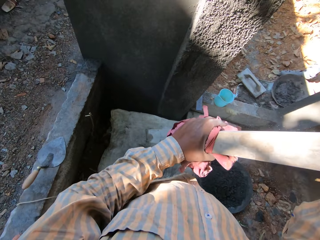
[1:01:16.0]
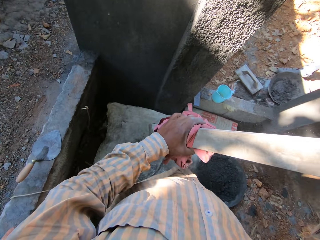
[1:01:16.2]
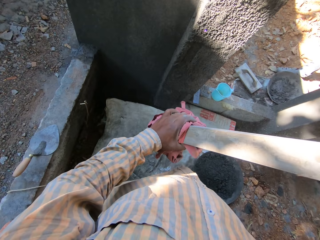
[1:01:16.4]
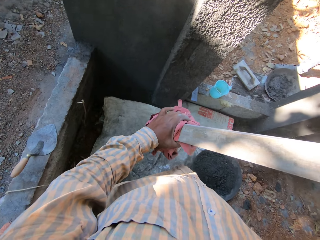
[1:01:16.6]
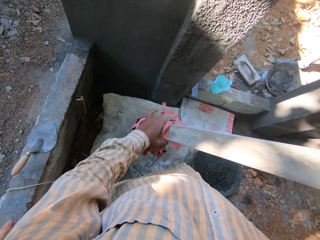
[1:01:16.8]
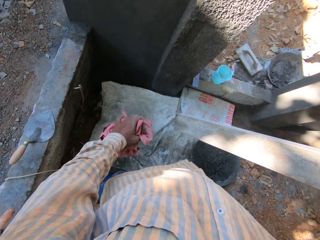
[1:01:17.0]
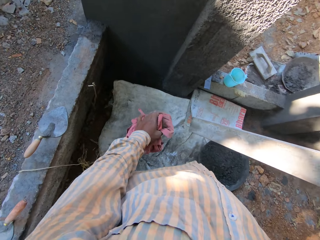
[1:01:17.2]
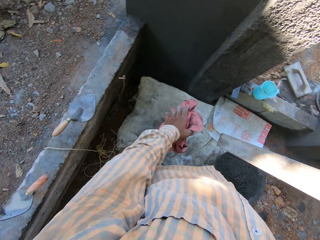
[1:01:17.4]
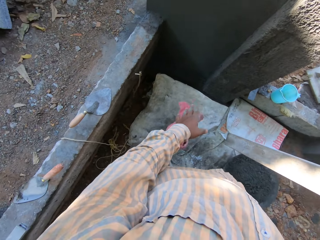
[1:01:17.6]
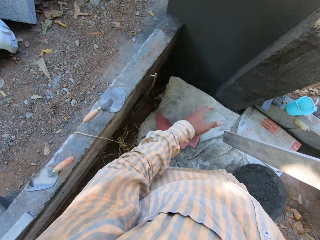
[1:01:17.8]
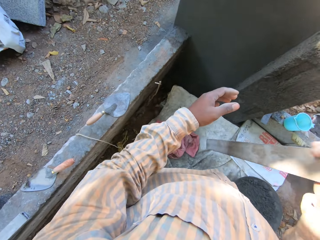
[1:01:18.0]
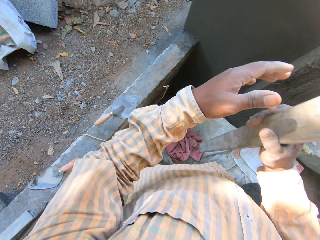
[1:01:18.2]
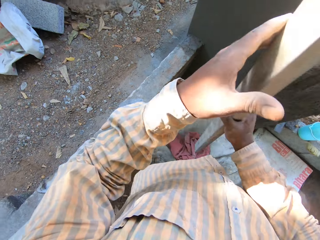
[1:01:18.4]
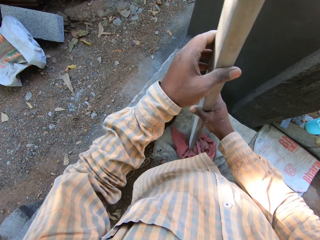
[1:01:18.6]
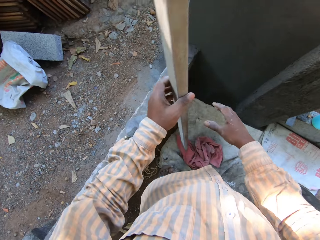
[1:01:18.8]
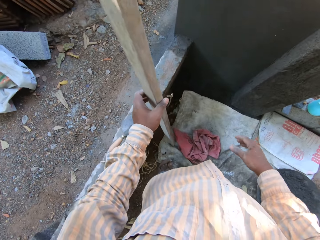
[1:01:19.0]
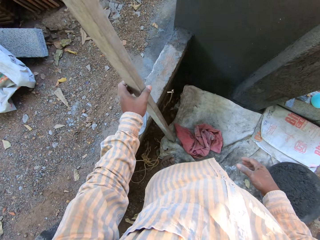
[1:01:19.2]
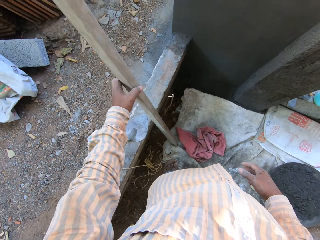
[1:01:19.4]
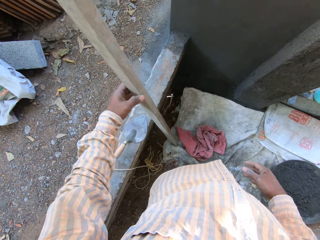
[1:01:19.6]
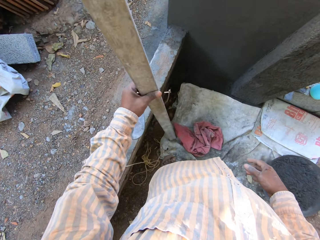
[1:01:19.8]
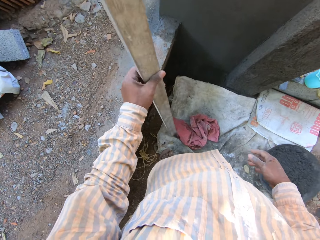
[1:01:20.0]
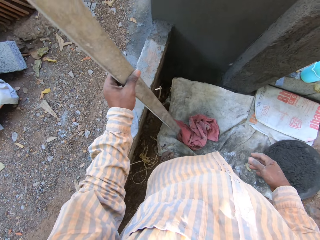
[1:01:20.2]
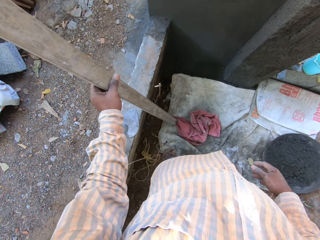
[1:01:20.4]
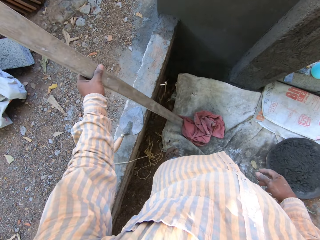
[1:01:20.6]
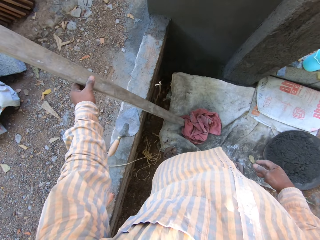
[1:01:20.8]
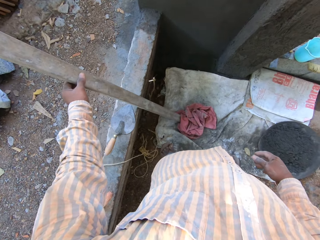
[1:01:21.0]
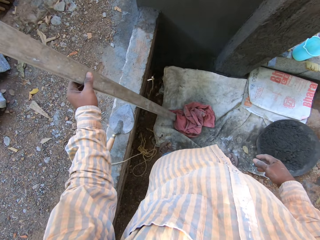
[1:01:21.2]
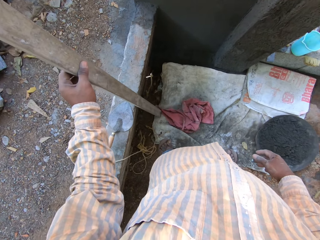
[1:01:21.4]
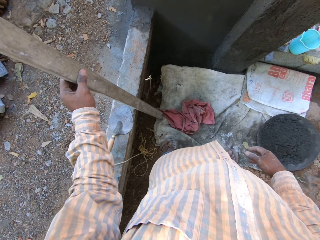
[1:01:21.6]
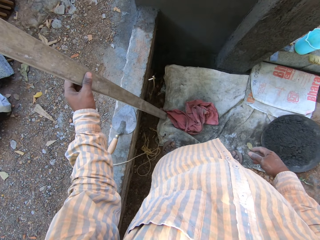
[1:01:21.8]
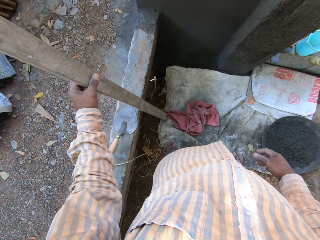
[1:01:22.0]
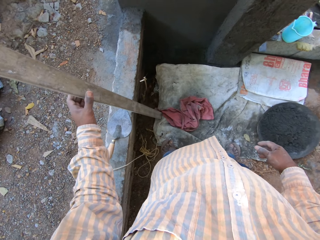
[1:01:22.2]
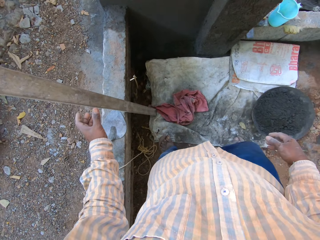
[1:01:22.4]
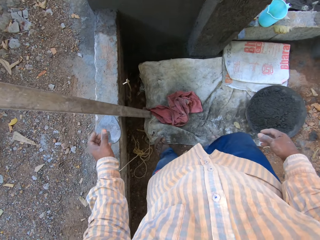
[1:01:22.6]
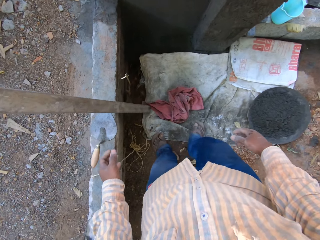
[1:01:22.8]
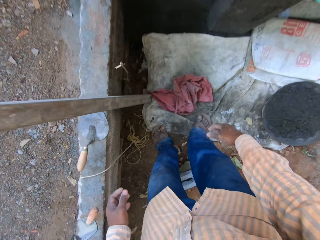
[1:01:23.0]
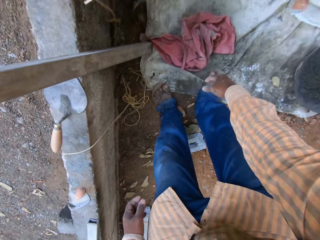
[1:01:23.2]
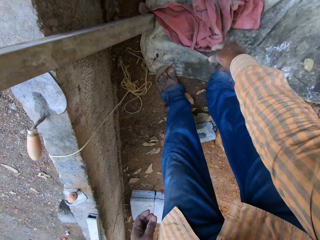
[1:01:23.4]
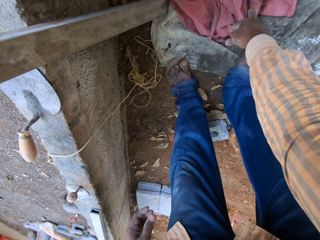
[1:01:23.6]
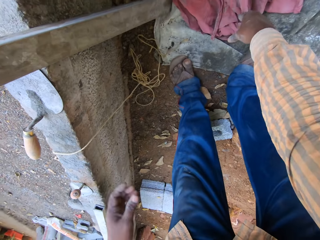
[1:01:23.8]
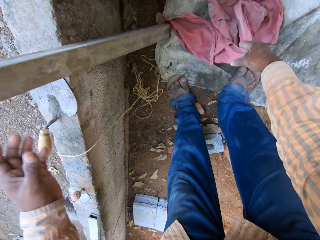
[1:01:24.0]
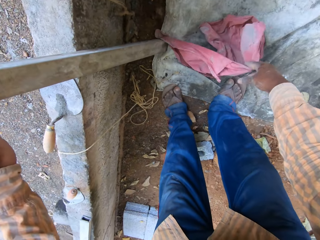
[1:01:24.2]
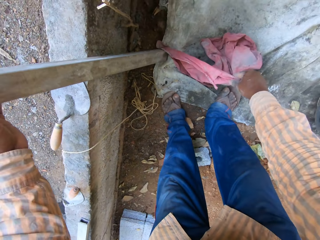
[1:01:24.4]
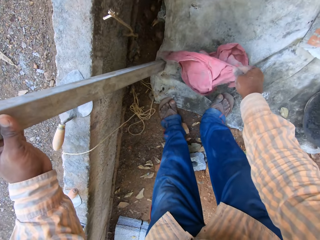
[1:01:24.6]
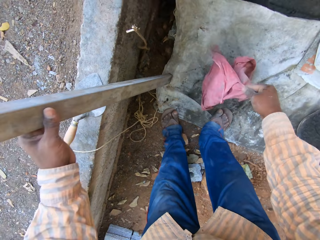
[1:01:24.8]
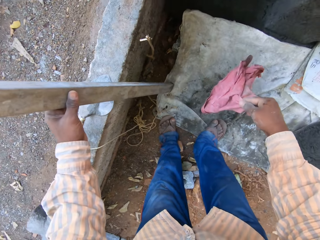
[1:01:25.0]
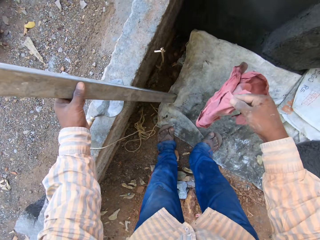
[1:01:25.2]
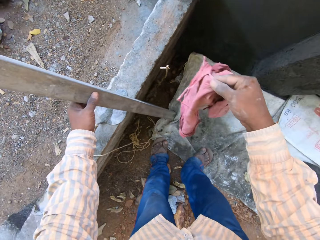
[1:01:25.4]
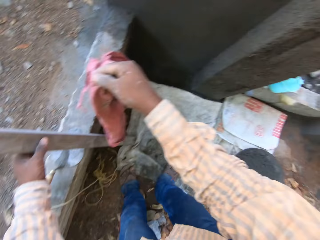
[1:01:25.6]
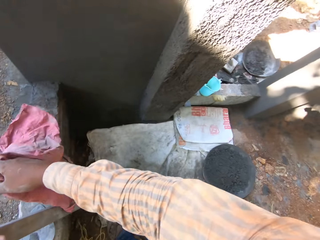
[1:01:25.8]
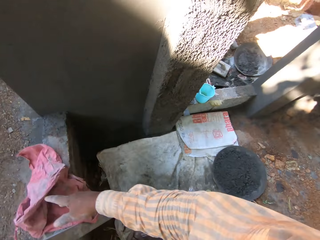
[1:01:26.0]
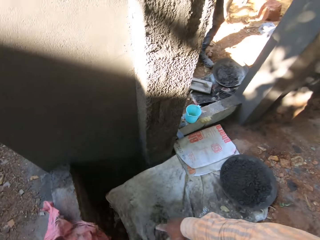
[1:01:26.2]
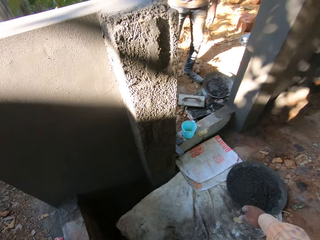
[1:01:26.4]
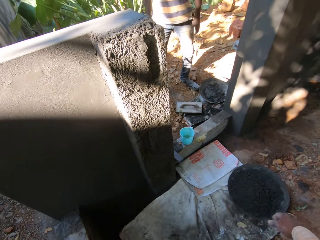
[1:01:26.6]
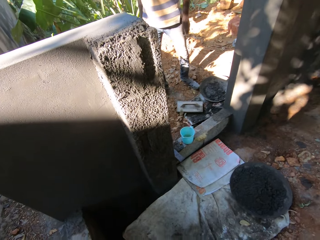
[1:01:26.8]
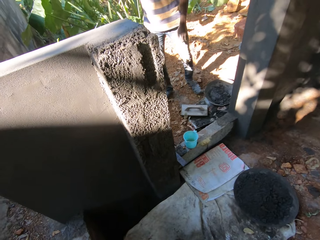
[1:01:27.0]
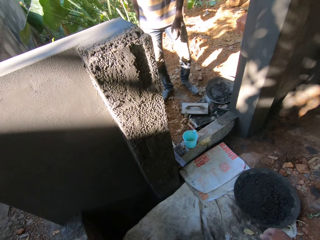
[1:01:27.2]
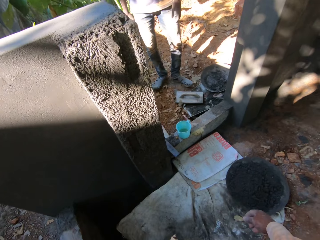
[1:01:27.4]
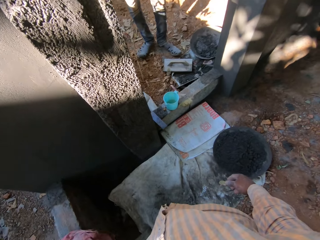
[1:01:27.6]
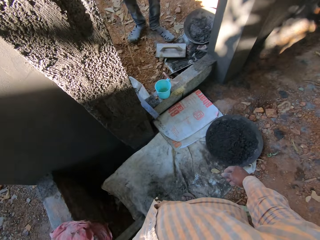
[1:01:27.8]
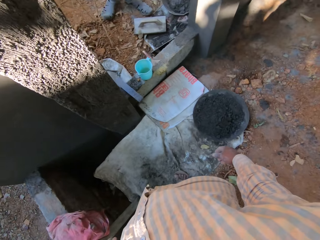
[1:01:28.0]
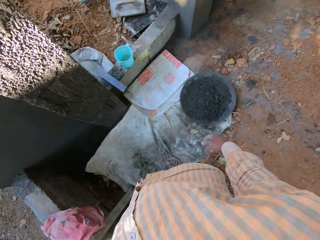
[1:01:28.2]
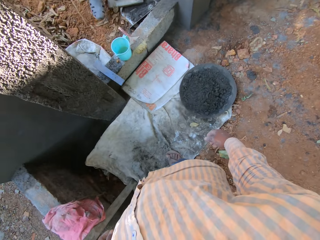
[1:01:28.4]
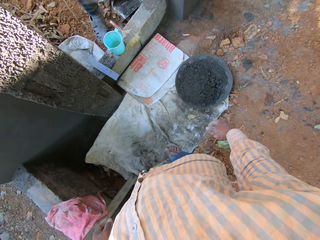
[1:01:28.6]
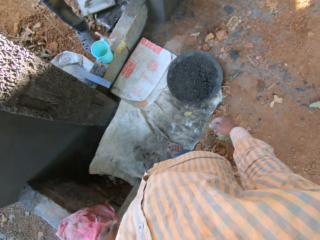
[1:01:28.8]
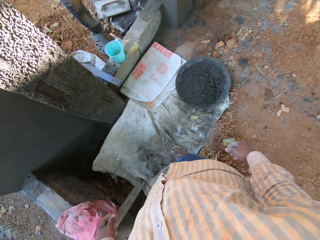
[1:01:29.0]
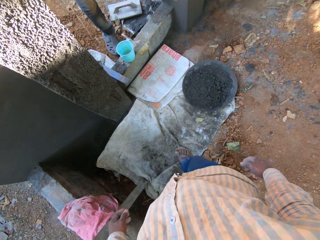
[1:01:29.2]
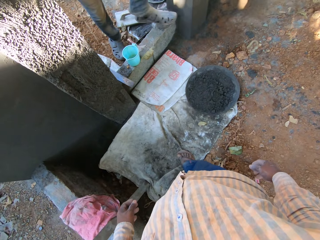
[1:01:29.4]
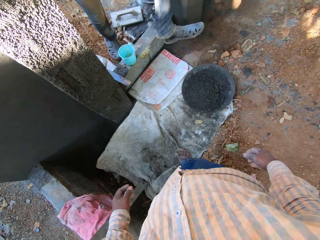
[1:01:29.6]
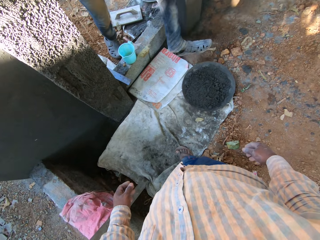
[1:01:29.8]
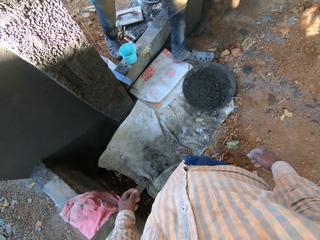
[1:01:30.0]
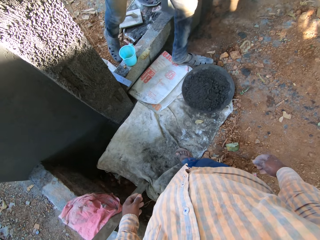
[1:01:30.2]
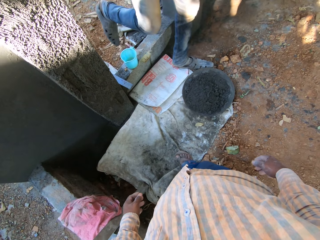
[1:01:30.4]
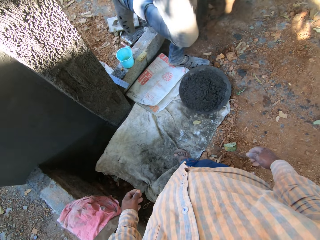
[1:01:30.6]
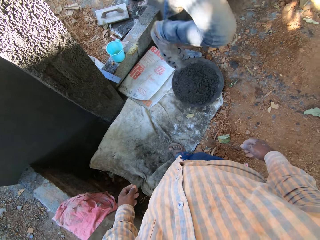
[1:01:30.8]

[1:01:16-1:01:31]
The camera wearer wipes metal with a cloth. He drops the rag in his left hand on the floor. He passes the aluminum rod in his right hand to his left hand. He places the aluminum rod in his left hand against the wall. He places the aluminum rod against the wall again. He picks the rag from the floor with his right hand. He lifts the aluminum rod with his left hand. He drops the rag in his right hand on the wall. A man spits on the ground.

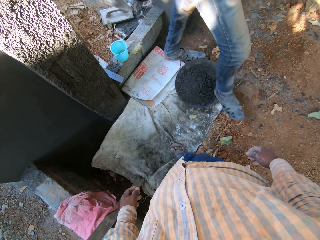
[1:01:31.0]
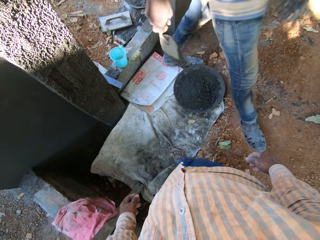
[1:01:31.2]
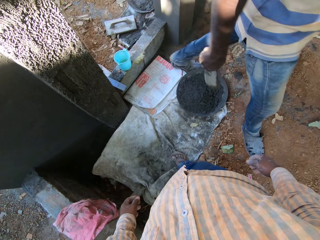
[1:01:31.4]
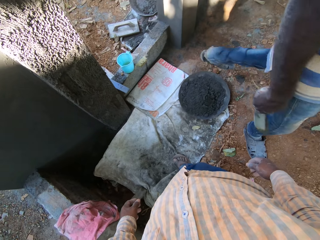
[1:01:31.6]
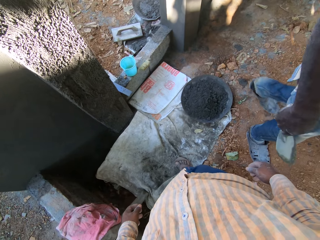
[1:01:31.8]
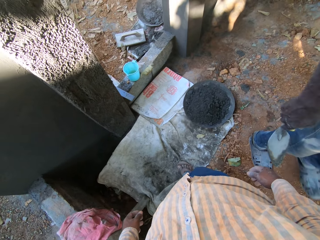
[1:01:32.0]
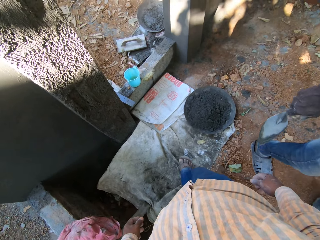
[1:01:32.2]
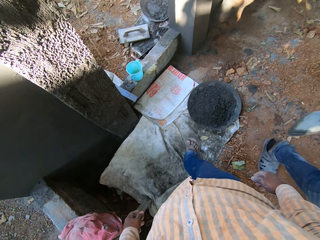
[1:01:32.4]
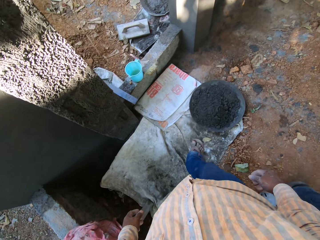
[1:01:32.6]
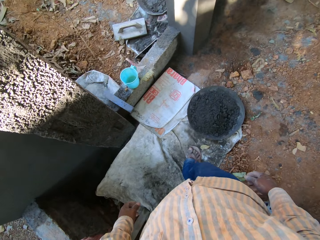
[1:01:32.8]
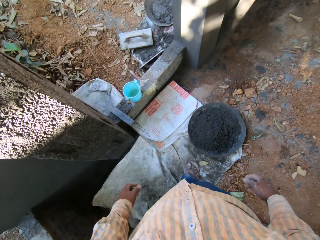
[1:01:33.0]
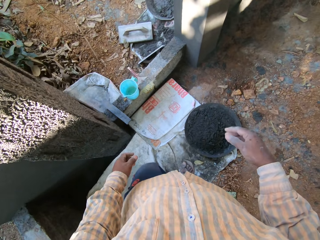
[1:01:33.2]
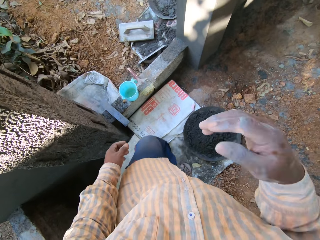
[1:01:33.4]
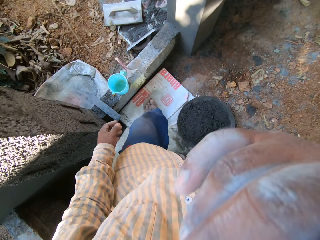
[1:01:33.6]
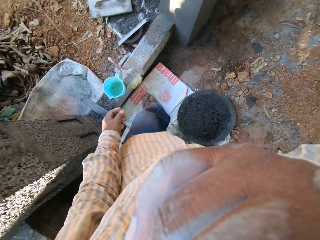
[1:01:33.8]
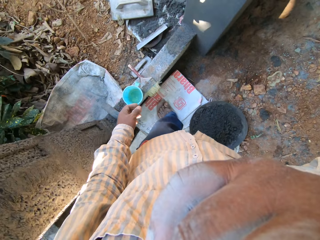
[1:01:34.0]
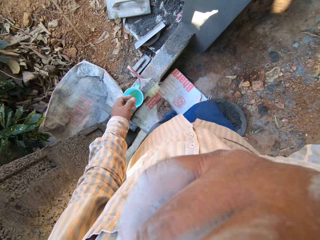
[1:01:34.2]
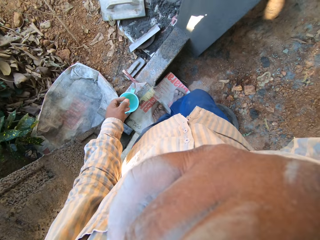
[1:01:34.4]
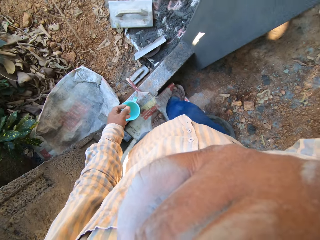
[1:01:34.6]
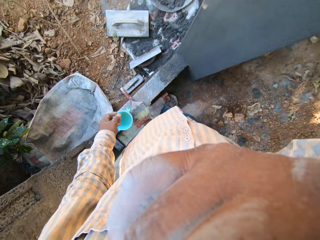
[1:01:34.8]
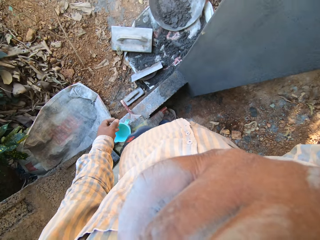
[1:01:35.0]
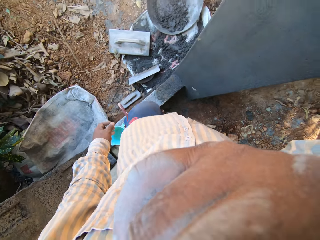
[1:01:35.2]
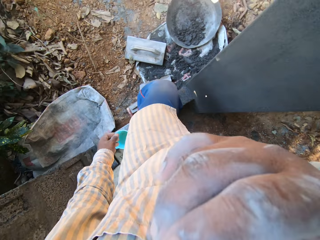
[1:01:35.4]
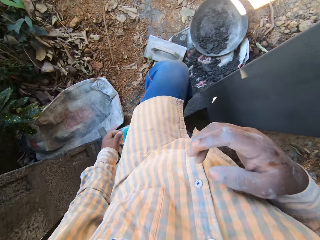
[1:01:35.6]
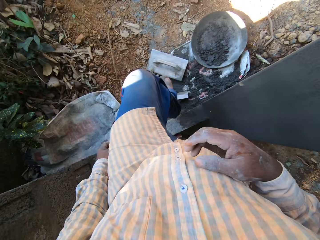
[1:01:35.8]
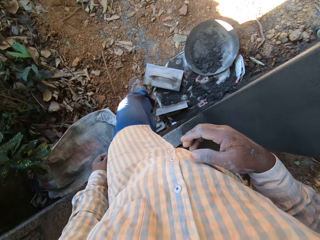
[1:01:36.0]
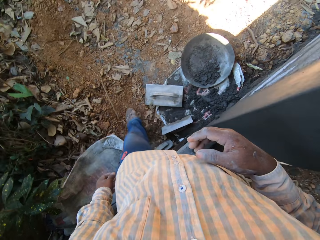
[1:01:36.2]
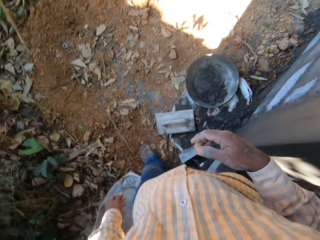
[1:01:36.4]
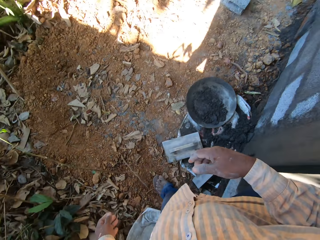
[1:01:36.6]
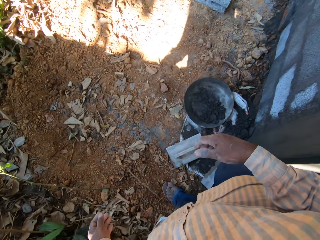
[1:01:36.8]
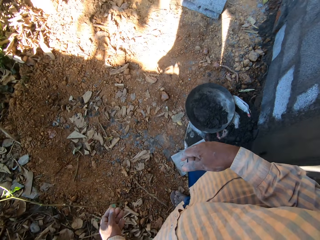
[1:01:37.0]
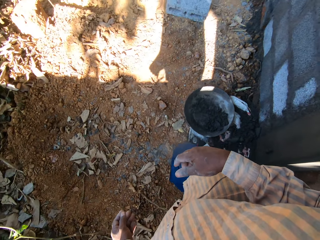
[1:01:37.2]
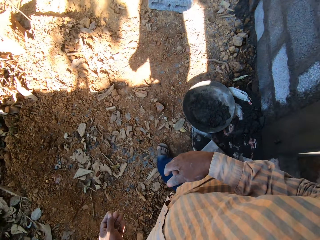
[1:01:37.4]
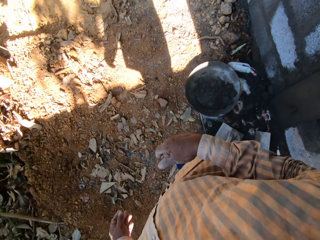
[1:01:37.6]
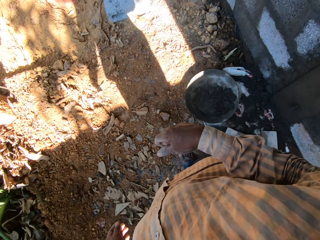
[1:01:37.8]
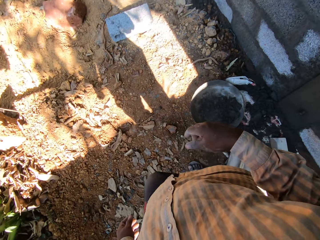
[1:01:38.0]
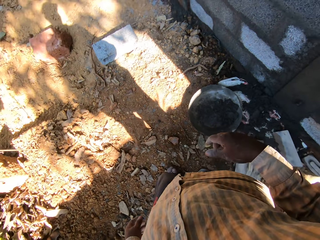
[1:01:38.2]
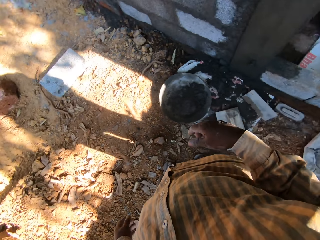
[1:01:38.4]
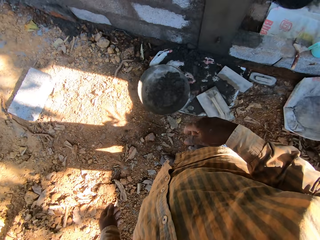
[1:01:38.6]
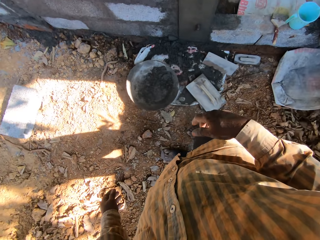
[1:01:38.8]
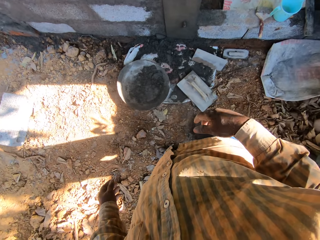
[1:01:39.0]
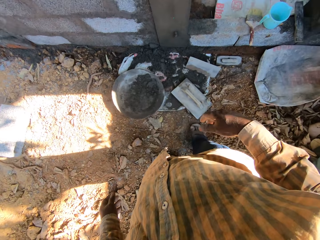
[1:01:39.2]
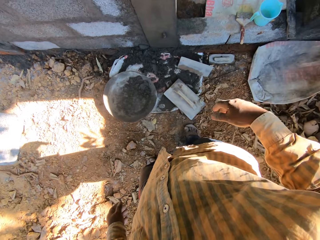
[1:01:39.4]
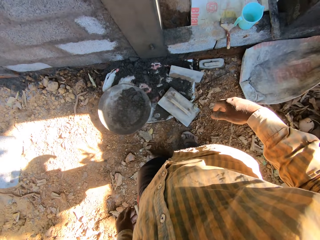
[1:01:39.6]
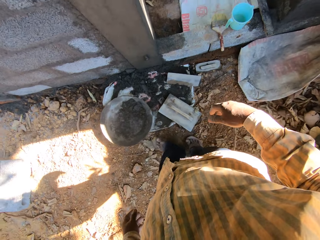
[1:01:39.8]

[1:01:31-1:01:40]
The camera wearer touches his face with his right hand. He wipes his face.
